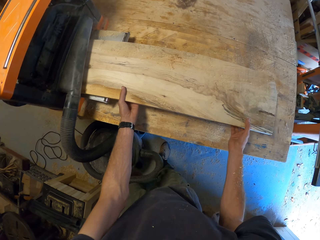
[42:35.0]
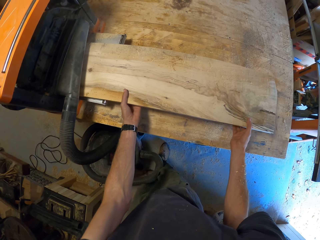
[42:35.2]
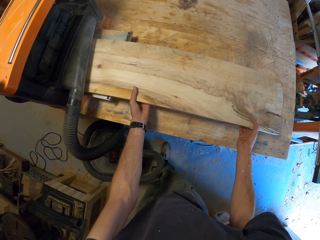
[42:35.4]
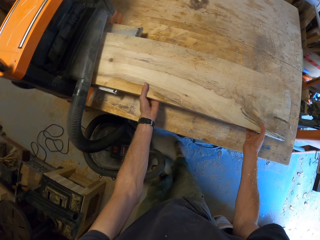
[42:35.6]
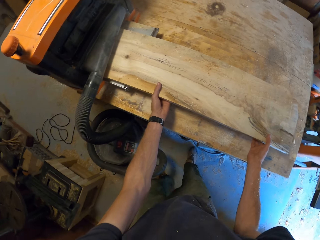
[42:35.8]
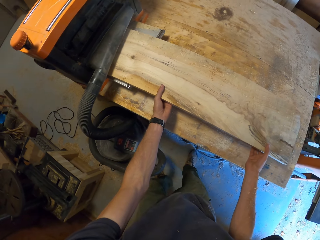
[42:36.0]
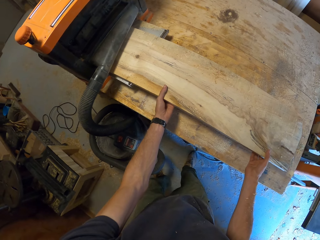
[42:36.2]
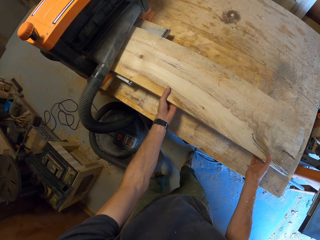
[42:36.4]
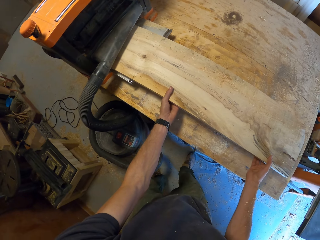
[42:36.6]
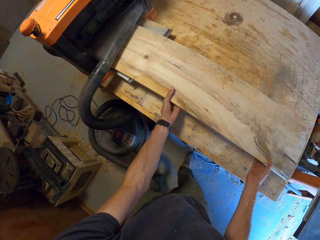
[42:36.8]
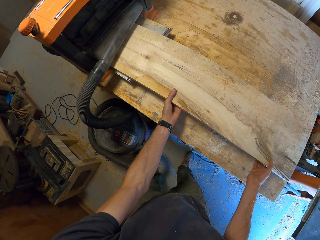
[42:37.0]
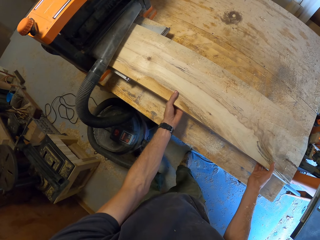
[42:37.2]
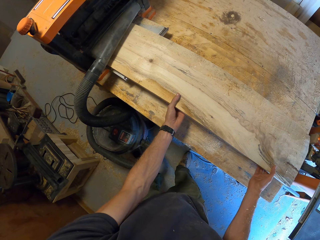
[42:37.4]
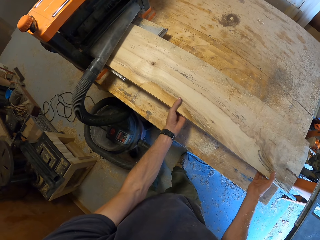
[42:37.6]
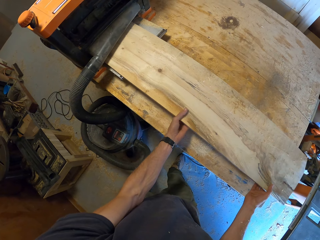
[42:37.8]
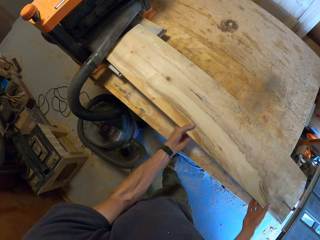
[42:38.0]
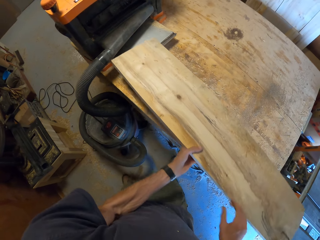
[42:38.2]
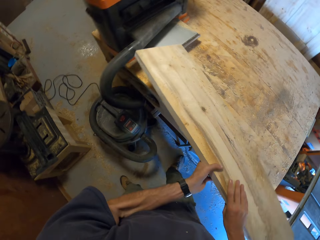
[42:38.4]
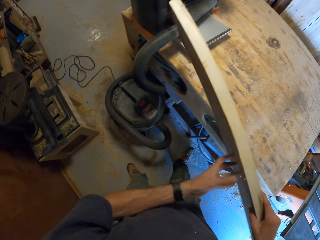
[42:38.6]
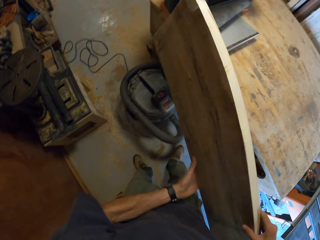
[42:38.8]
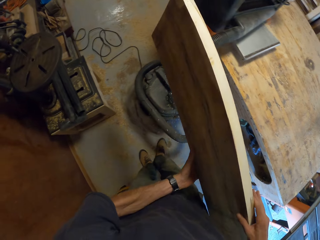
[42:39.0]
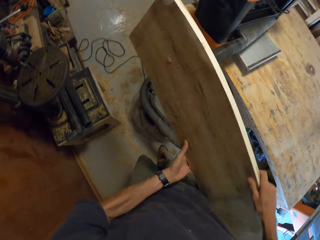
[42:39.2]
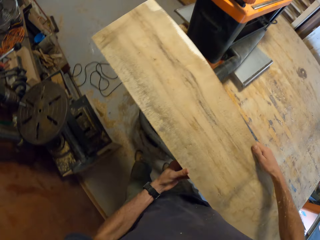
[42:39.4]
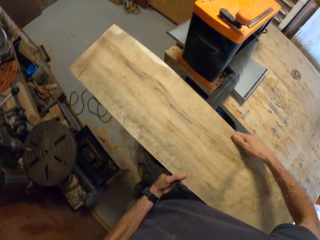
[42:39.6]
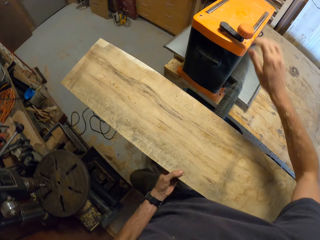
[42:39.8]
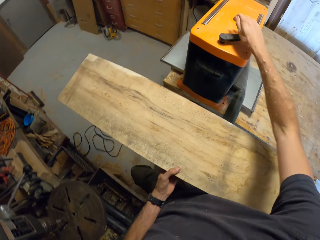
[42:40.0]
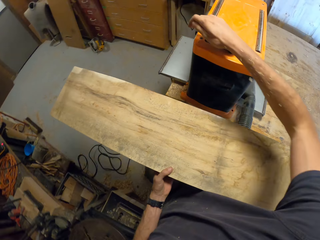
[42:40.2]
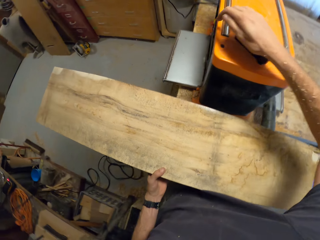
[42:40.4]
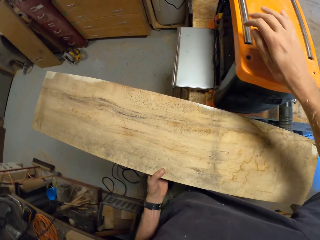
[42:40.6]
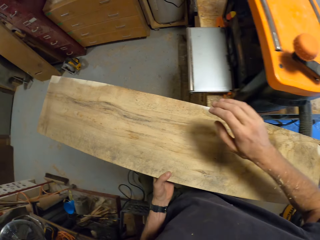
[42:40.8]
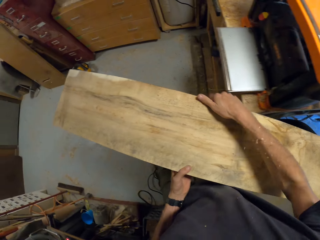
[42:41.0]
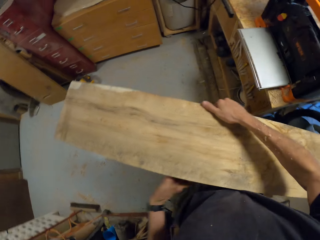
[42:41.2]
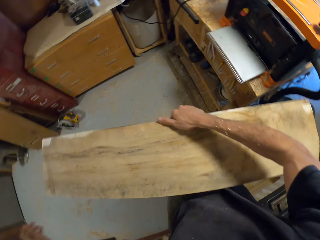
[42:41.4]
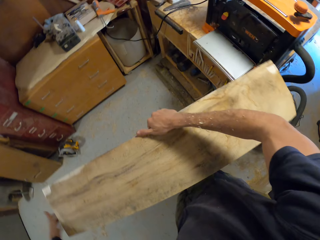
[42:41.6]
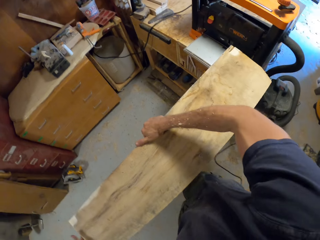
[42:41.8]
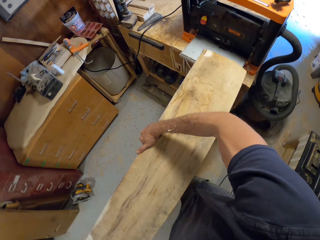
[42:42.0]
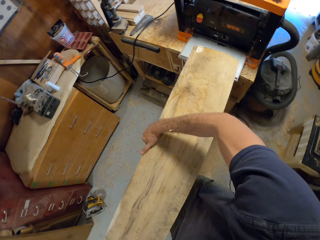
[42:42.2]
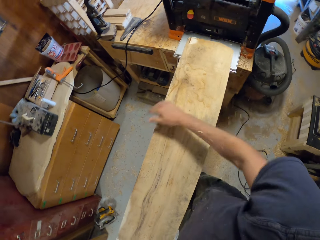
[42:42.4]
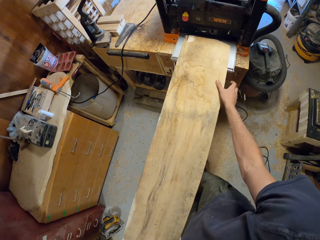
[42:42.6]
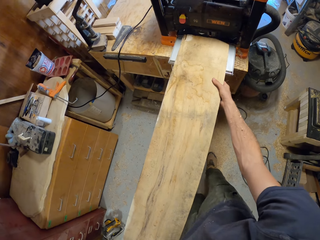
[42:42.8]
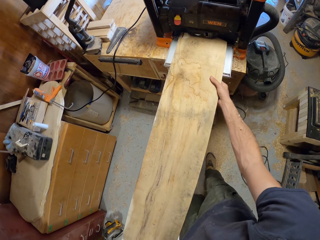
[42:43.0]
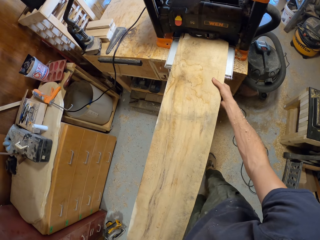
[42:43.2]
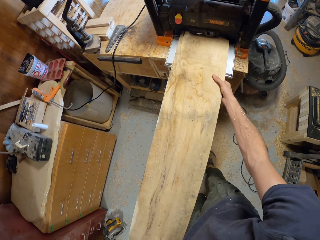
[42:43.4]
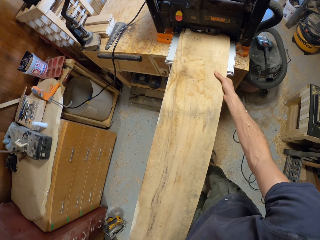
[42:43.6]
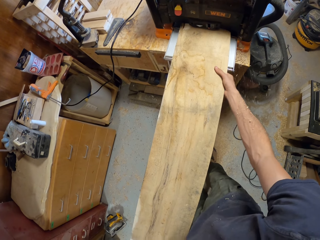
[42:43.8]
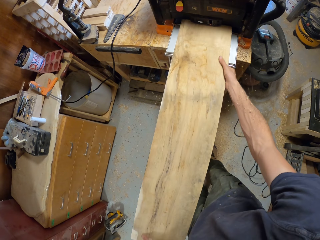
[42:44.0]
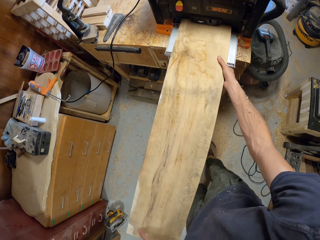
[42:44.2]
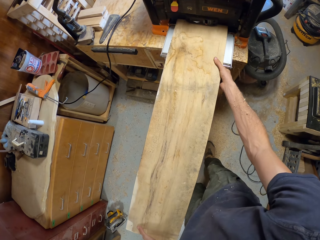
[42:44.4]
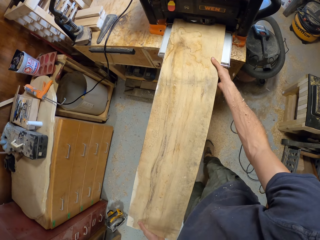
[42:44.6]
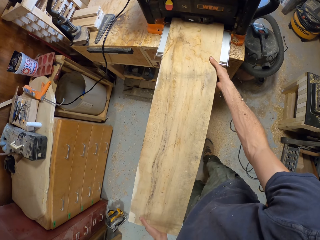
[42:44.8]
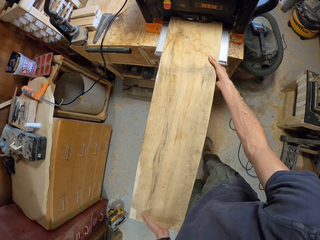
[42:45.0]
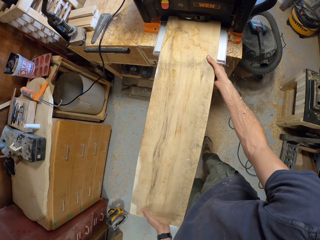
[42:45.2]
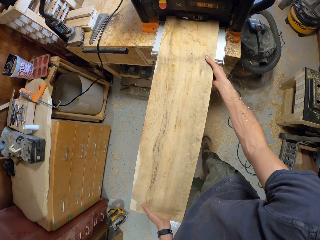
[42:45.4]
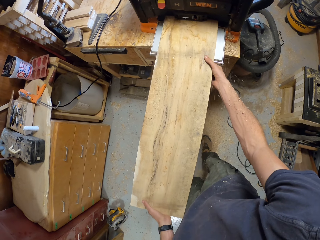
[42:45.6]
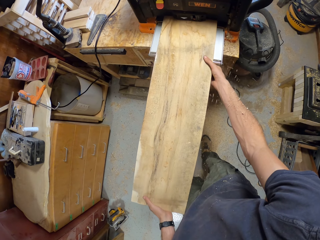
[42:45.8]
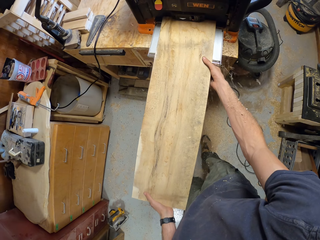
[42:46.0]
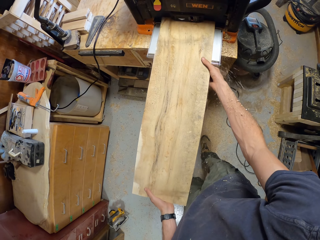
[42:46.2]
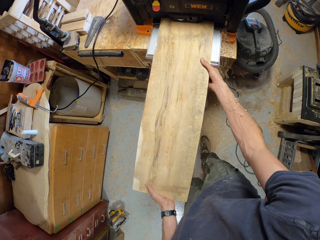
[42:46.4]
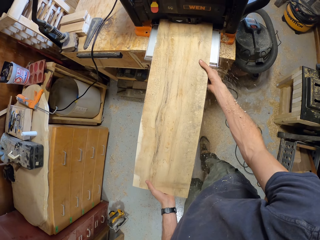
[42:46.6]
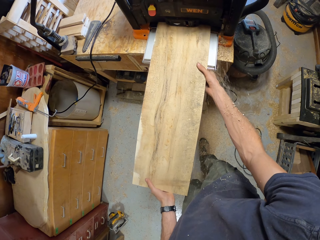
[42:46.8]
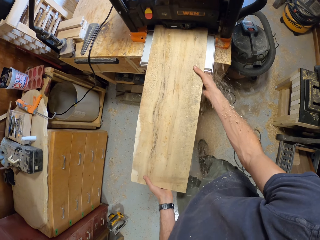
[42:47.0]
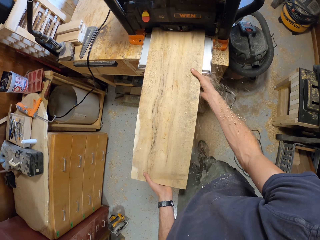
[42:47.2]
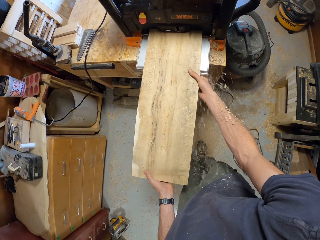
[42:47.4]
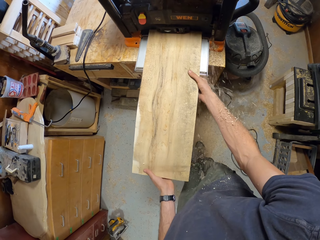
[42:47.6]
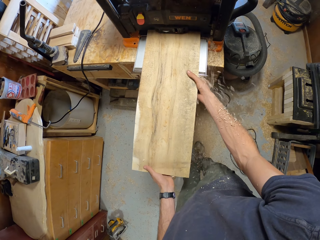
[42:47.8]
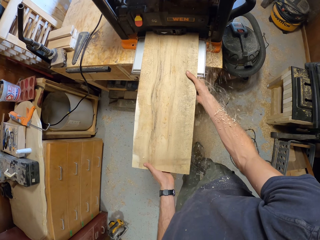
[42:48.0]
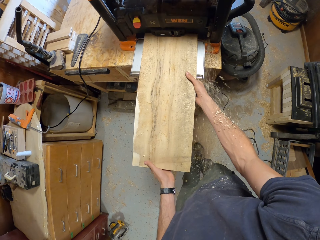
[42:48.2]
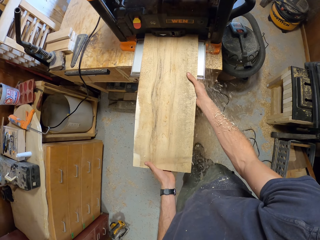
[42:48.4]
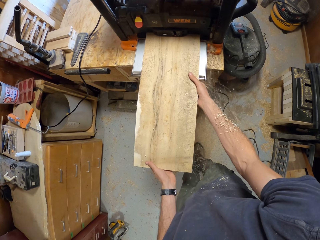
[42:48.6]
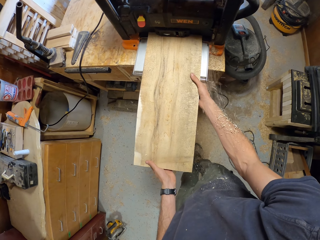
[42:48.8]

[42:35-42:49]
The camera wearer carries timber. They switch the wood lathe machine. They insert the timber in the wood lathe machine.

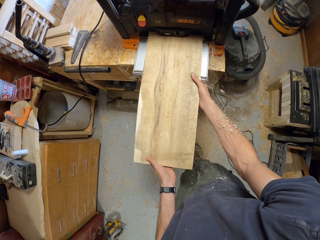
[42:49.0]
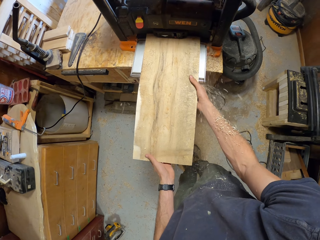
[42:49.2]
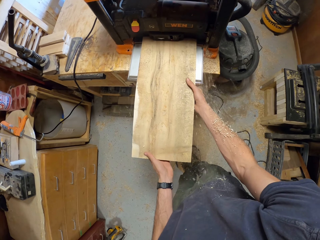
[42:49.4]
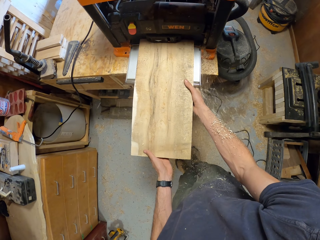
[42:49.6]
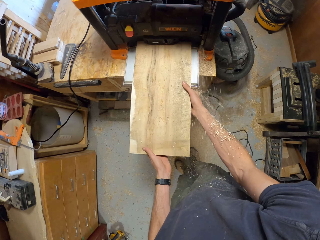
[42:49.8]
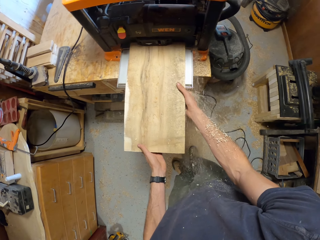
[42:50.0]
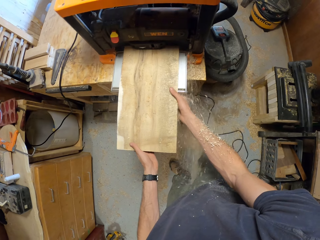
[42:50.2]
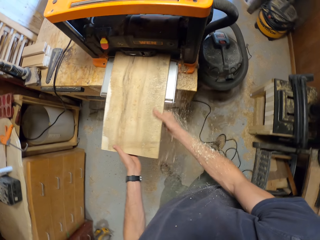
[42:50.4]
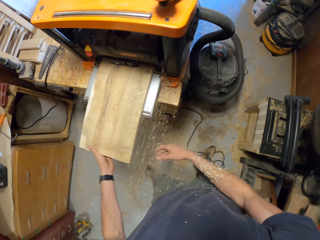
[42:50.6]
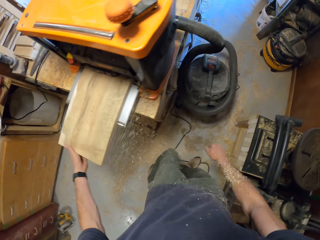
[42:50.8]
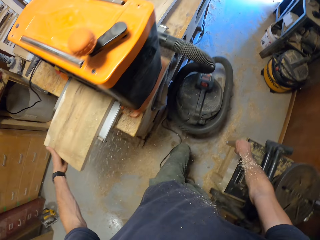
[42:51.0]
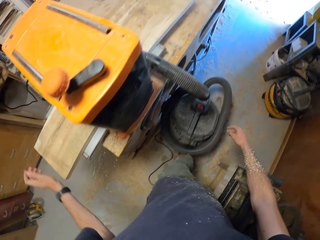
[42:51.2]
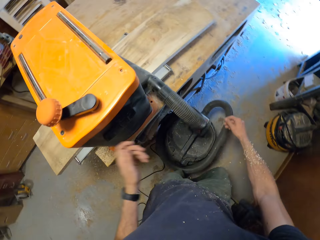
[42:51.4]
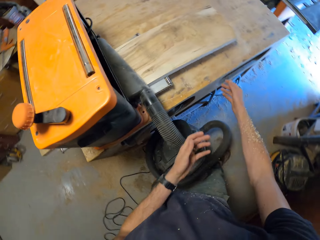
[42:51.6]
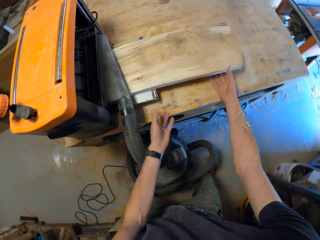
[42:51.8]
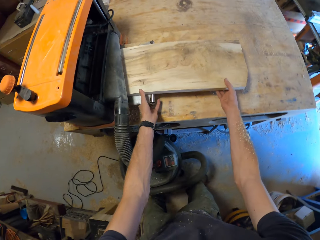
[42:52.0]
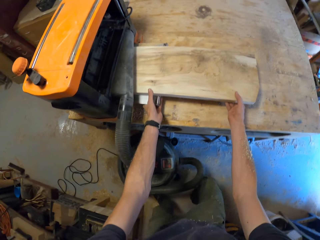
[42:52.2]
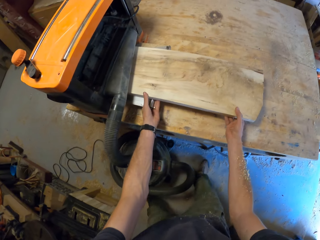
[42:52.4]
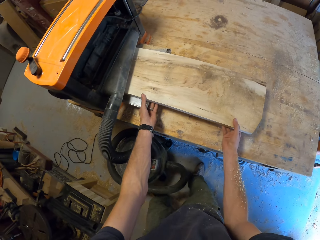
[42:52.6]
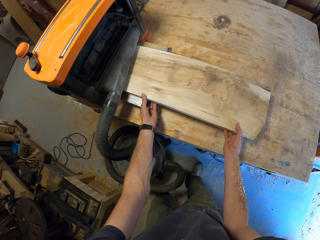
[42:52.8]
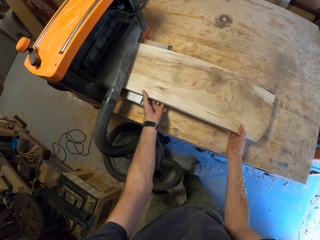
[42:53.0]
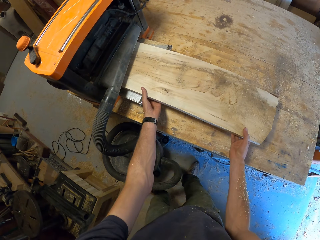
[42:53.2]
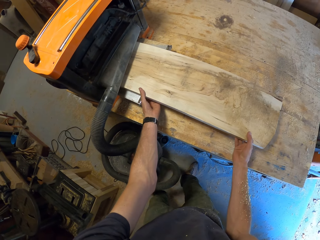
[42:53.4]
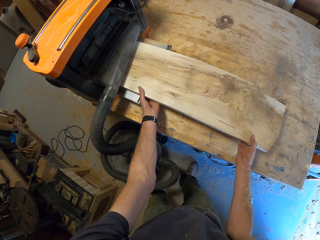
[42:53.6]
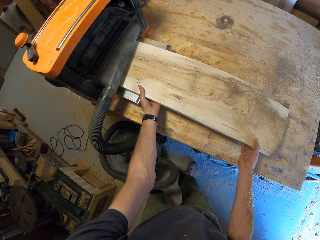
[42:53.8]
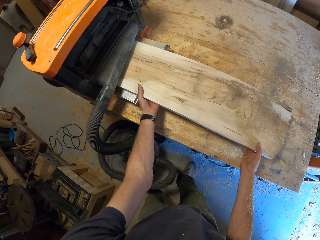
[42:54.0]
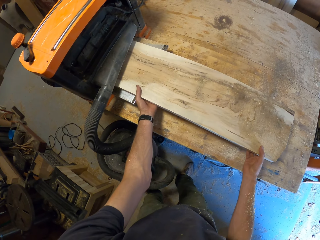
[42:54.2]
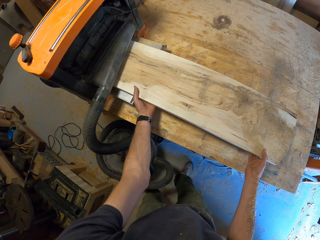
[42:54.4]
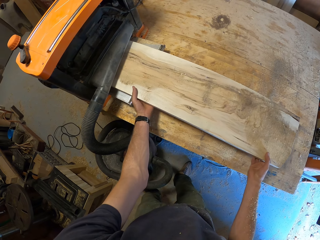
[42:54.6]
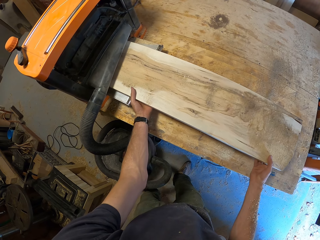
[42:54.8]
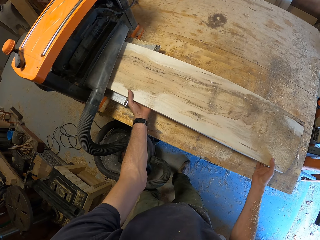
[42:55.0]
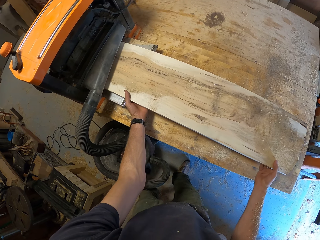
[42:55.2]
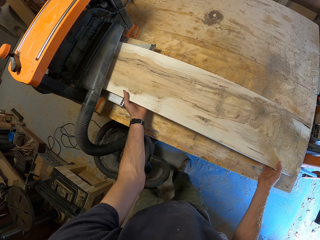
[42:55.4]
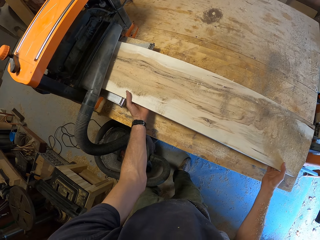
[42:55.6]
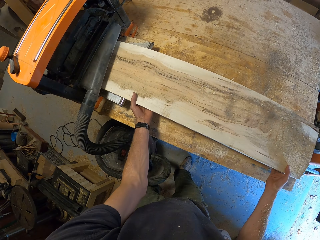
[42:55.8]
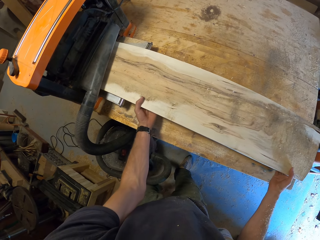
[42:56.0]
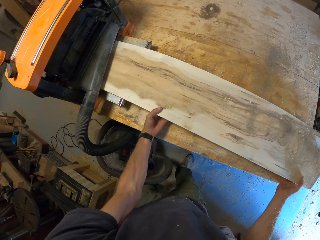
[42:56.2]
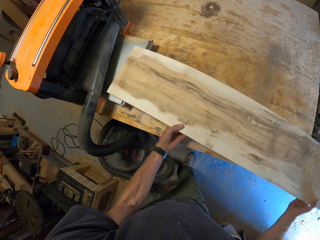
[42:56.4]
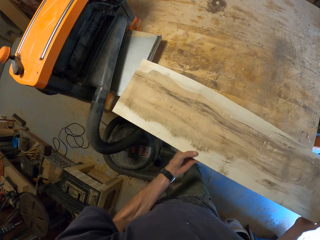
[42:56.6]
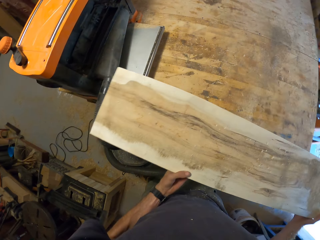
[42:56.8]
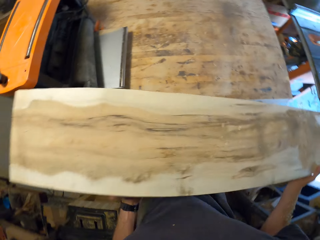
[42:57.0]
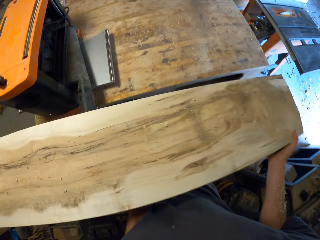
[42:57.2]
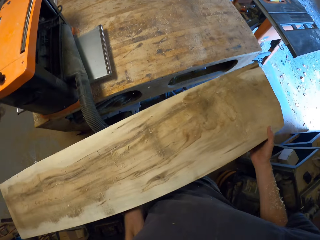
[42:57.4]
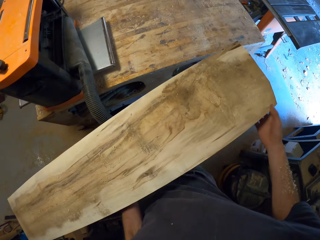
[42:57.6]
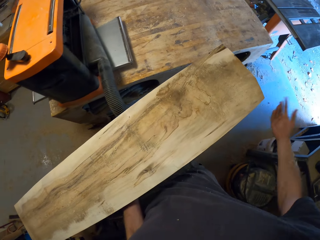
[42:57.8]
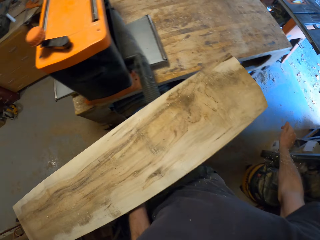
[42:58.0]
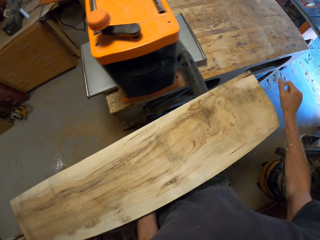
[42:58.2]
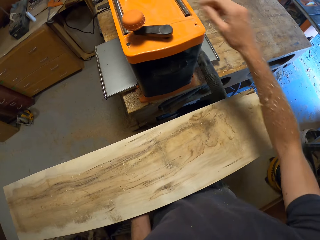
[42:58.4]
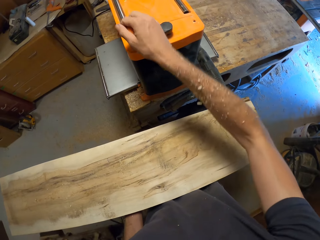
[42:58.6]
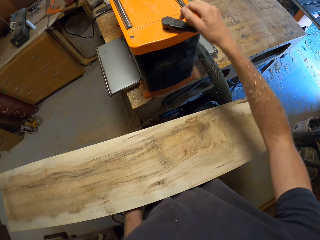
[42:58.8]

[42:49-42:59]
The camera wearer walks to the other side of the wood lathe machine. They hold timber. They pick up the timber.
